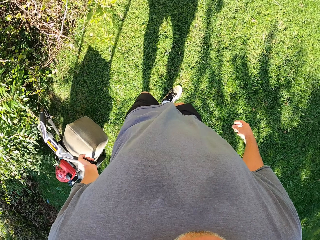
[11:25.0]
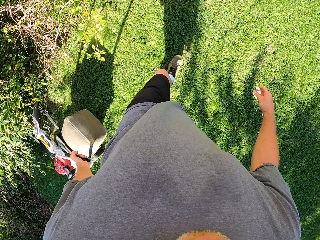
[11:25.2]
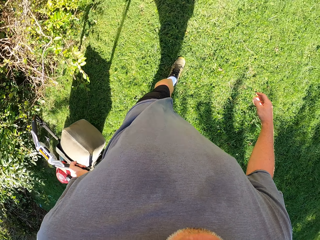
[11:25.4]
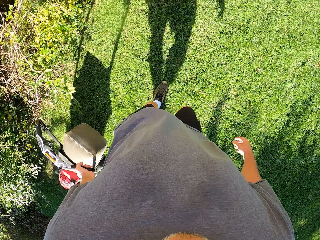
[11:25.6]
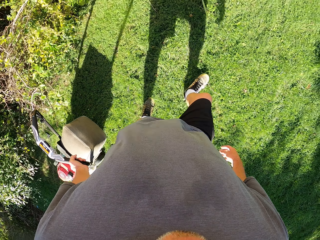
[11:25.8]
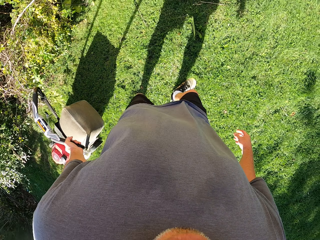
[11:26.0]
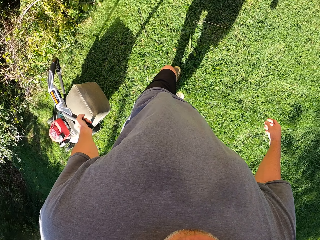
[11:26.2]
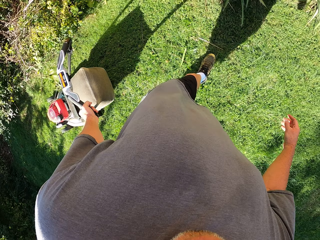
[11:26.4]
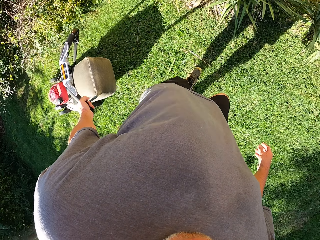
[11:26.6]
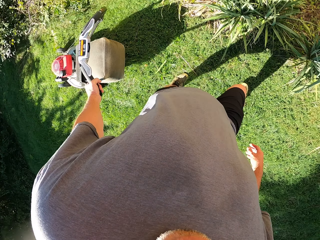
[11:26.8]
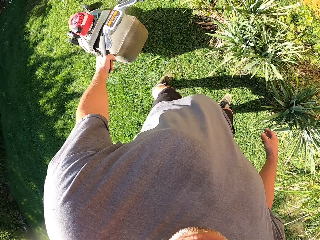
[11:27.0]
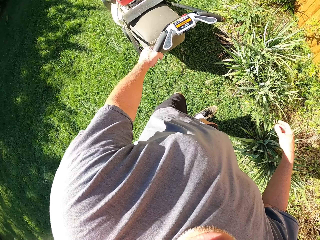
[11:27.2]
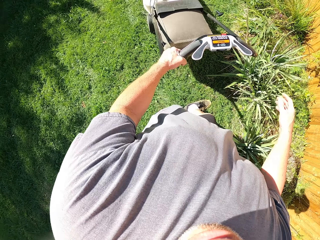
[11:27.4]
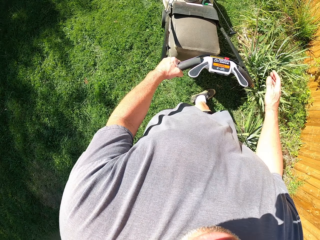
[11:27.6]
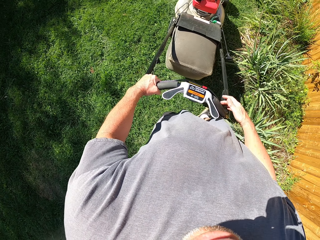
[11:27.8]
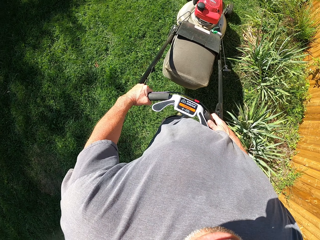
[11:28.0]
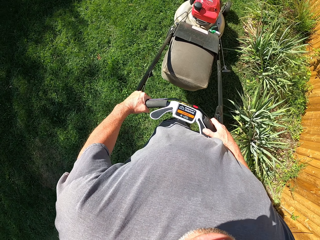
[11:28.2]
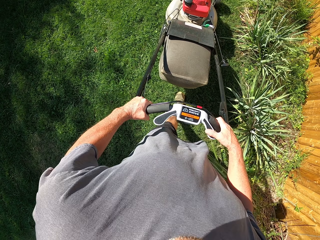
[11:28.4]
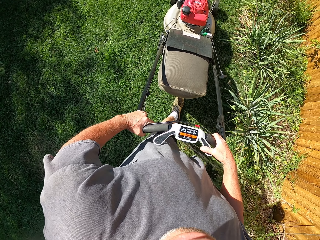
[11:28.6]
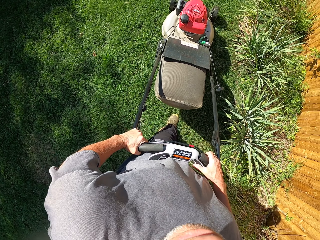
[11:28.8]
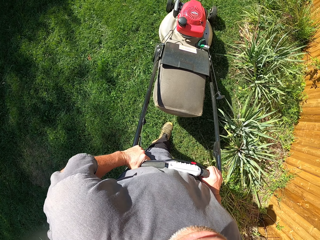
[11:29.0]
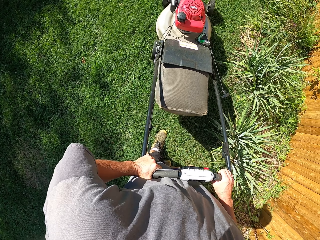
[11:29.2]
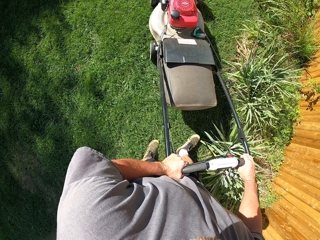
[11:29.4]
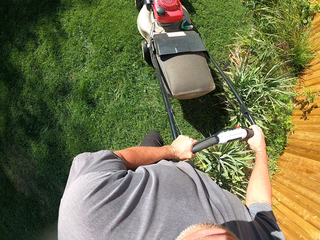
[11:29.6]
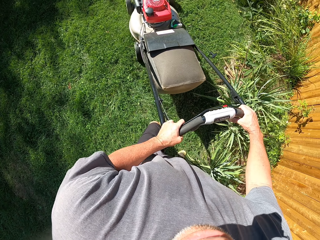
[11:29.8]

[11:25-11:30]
The camera wearer holds the lawn mower with both hands. He mows the lawn with the lawn mower in his hands.

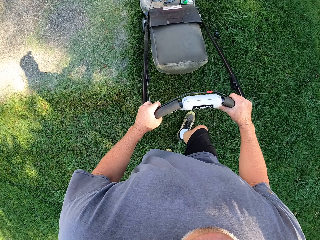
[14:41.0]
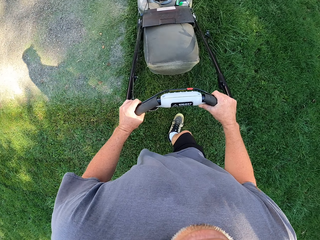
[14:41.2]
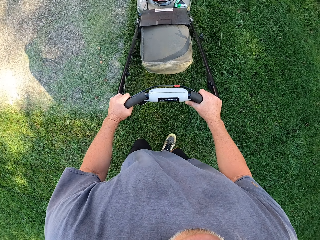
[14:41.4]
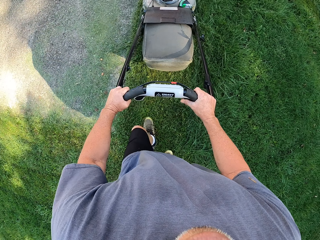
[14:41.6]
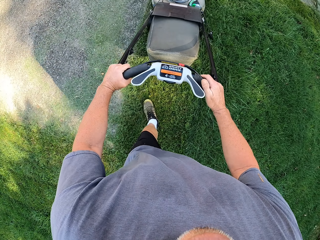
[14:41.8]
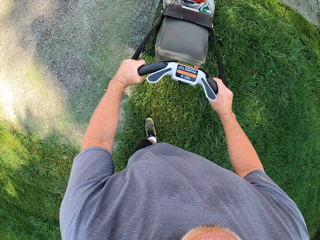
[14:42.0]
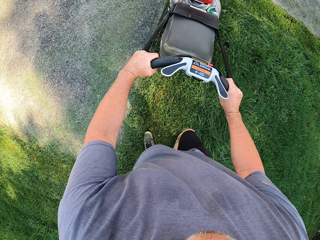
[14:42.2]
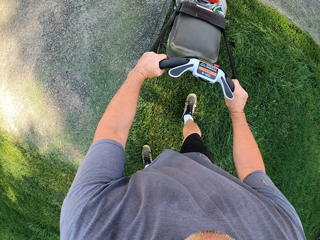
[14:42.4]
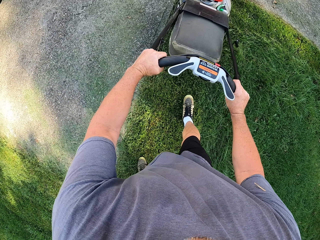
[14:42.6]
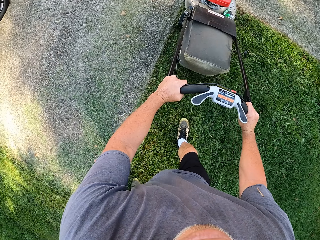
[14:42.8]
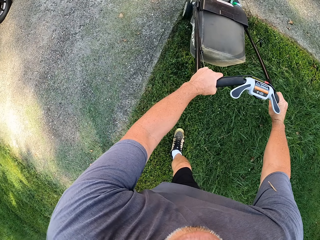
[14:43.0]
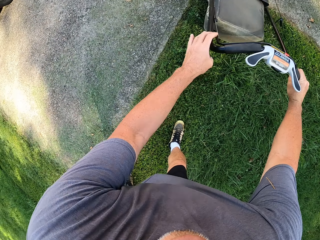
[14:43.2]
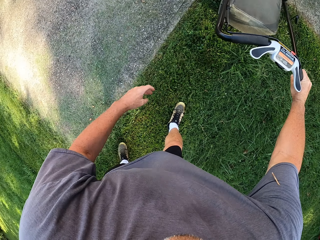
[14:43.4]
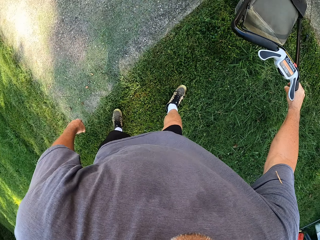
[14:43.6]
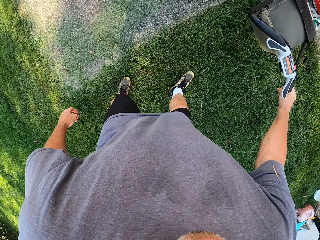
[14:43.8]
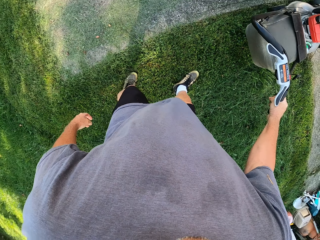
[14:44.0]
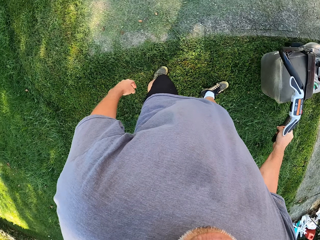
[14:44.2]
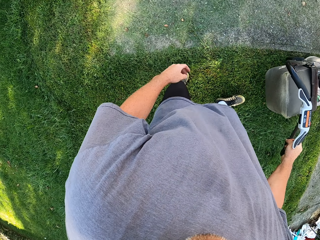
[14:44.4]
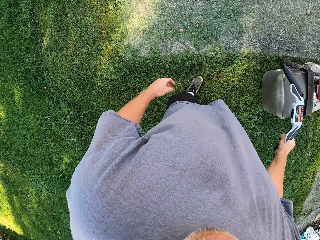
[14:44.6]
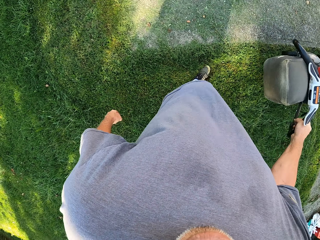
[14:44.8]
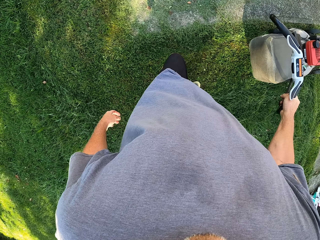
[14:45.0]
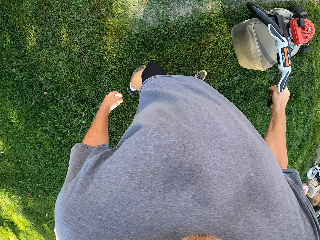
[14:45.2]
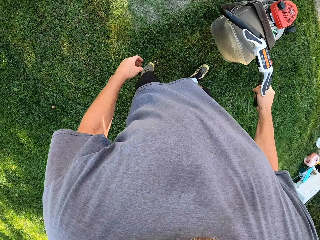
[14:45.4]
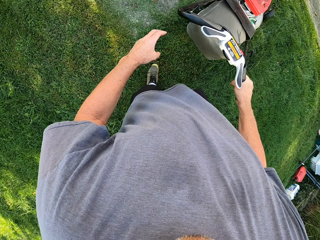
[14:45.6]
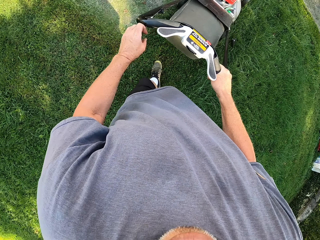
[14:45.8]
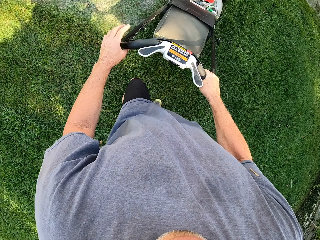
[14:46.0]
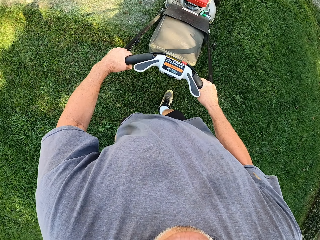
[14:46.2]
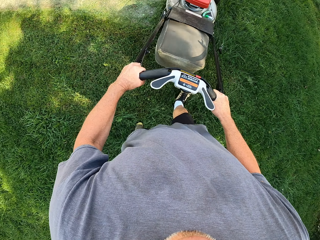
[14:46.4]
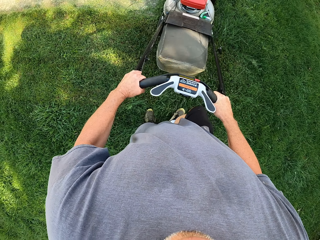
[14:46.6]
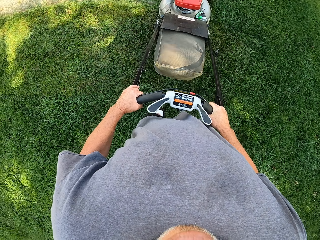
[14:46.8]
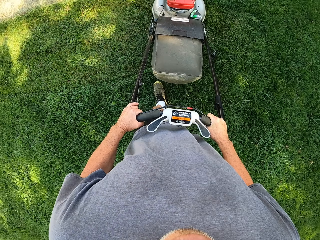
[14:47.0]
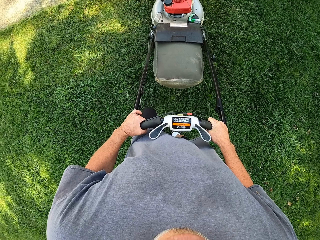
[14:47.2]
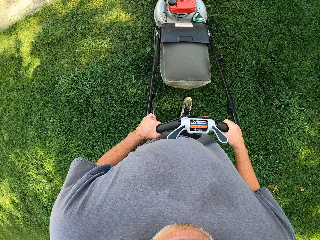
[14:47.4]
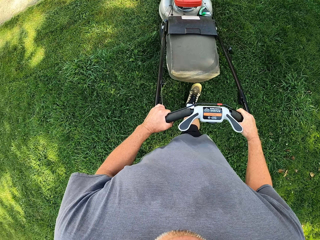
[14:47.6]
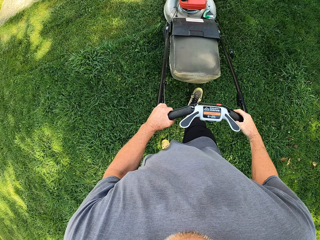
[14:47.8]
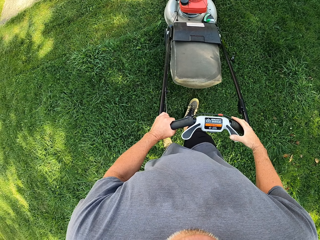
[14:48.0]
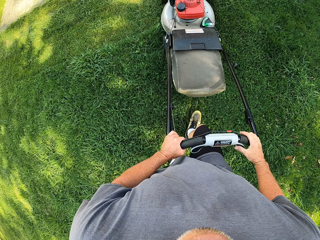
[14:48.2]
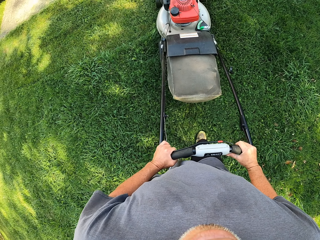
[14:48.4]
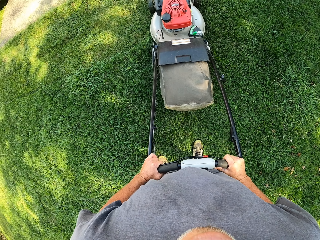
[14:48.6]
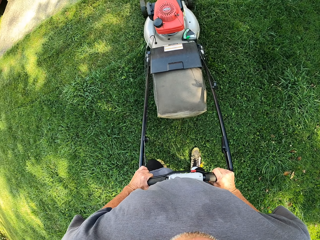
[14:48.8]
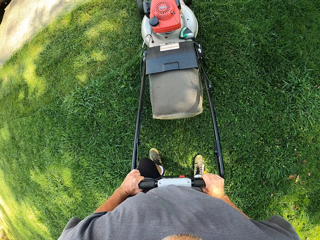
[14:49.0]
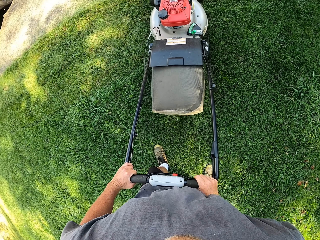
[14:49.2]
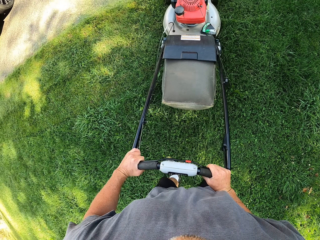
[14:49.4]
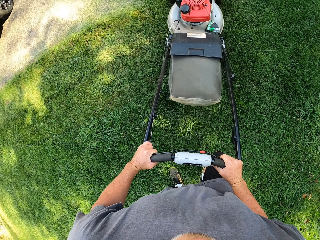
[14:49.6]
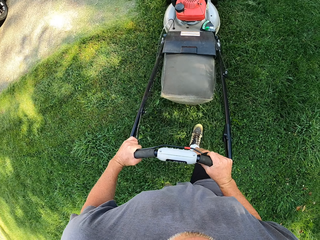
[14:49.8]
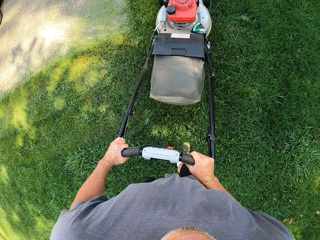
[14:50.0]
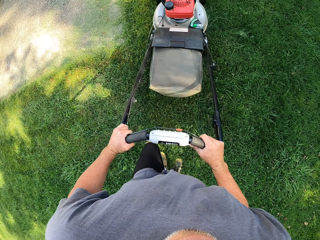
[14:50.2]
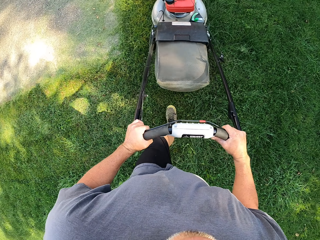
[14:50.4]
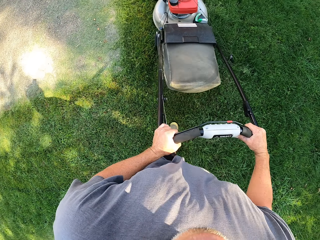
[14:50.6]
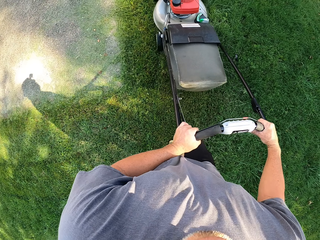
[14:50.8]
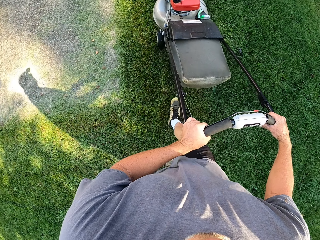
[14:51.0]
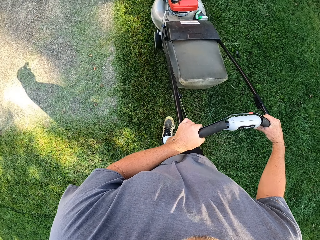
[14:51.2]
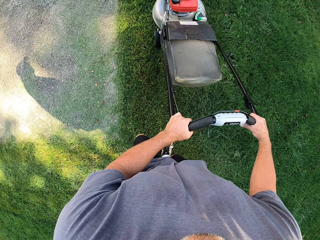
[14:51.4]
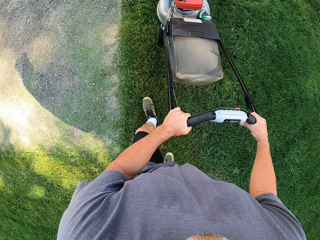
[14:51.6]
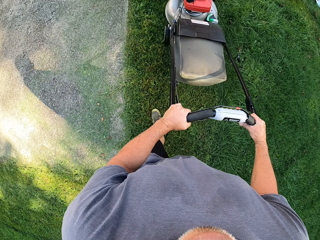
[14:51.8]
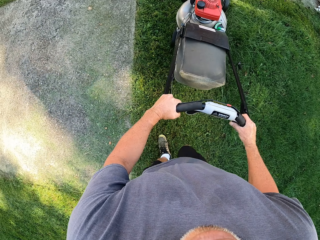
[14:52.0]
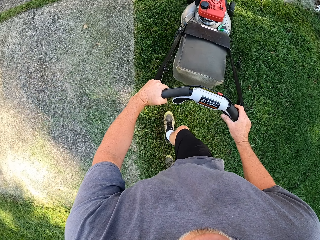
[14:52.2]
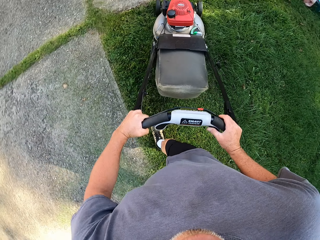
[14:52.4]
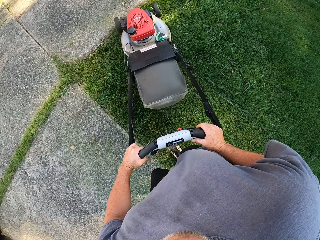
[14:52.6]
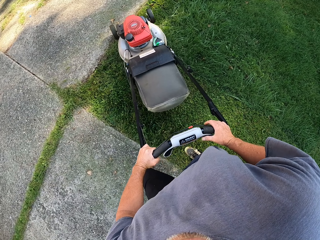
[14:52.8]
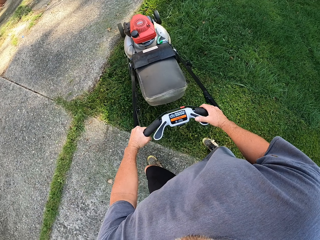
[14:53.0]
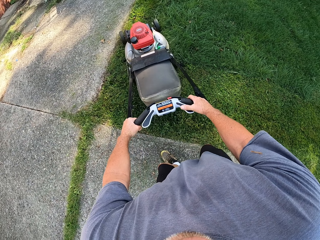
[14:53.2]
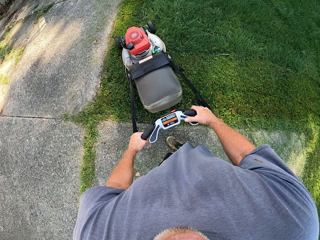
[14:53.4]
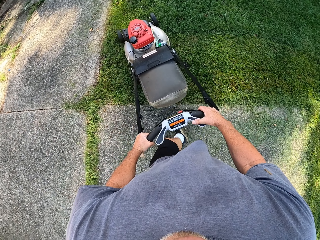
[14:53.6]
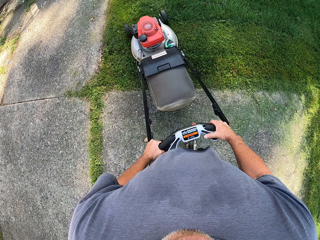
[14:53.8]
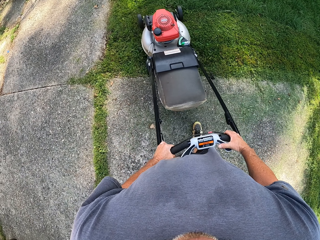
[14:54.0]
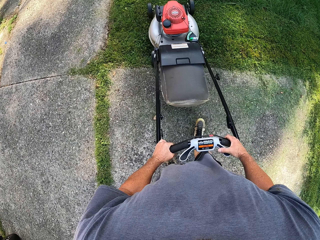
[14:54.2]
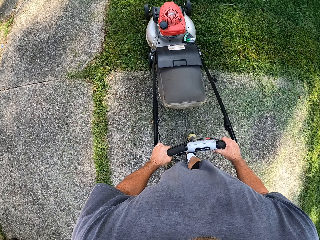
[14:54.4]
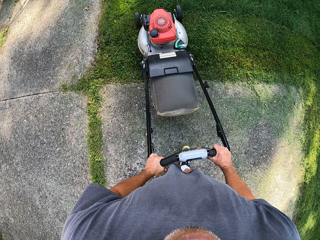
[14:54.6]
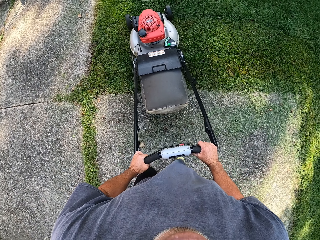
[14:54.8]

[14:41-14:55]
The camera wearer operates the hand push lawn mower with his right hand. He removes his left hand from the lawn mower. He pulls the lawn mower with the right hand. He operates the hand push lawn mower with both hands. He holds the lawn mower with both hands and moves the lawn mower with both hands. He cuts grass with the lawn mower.

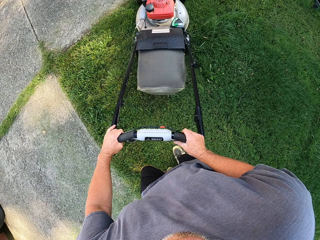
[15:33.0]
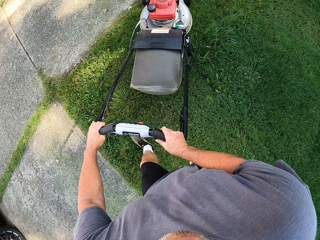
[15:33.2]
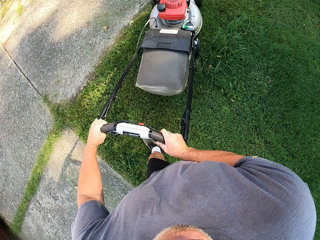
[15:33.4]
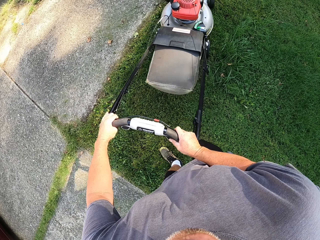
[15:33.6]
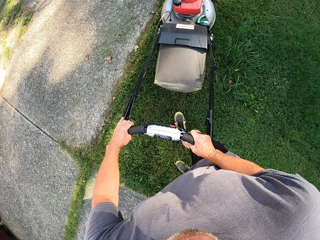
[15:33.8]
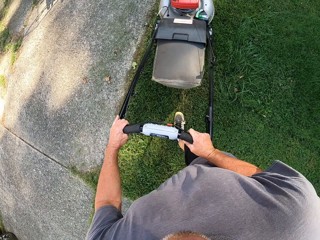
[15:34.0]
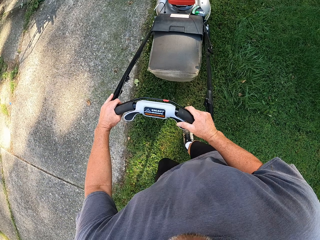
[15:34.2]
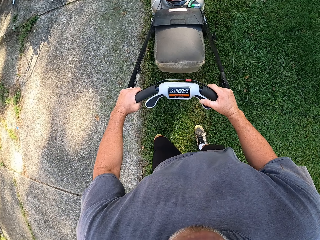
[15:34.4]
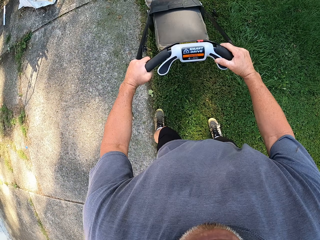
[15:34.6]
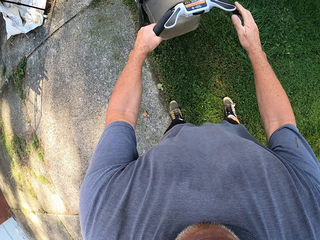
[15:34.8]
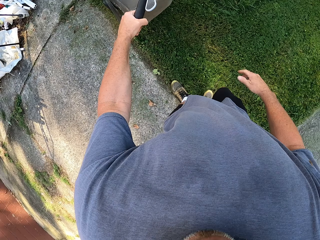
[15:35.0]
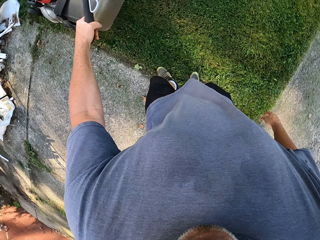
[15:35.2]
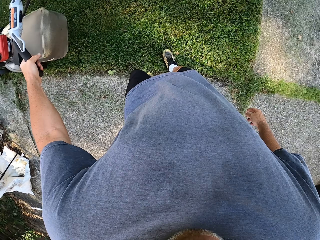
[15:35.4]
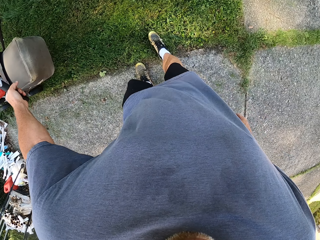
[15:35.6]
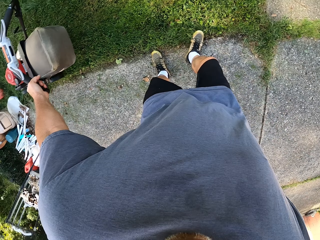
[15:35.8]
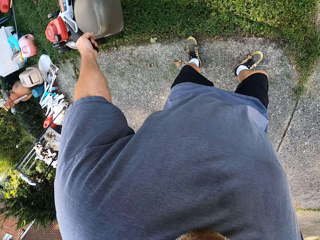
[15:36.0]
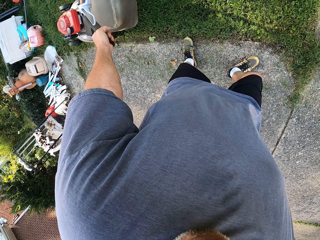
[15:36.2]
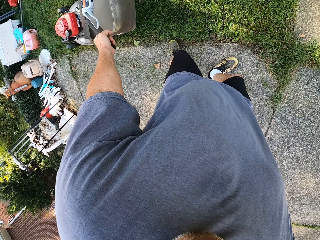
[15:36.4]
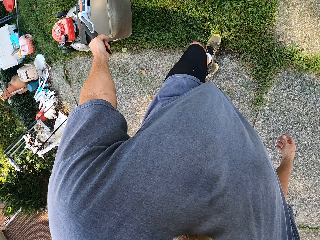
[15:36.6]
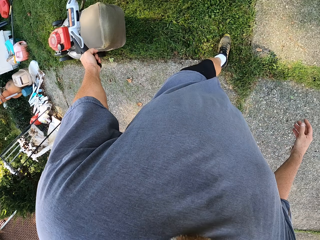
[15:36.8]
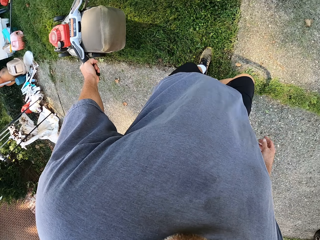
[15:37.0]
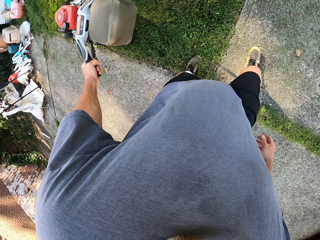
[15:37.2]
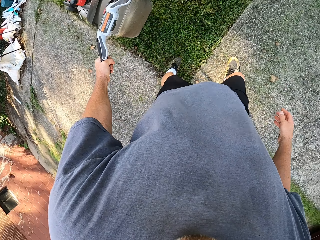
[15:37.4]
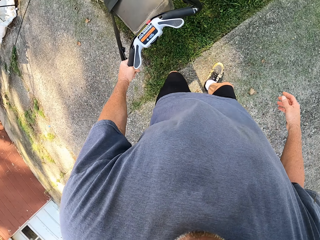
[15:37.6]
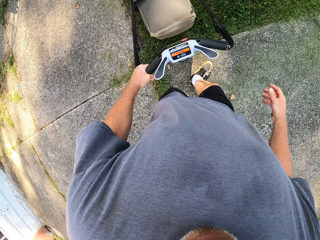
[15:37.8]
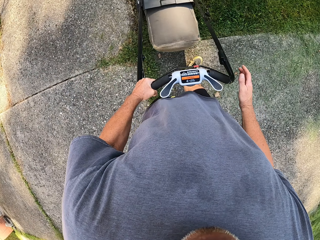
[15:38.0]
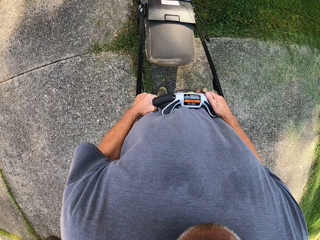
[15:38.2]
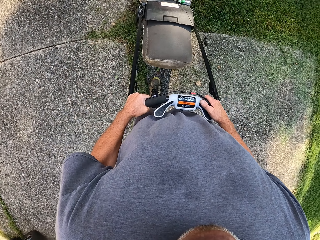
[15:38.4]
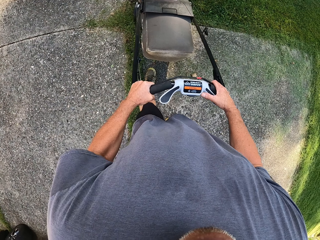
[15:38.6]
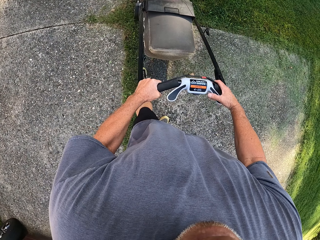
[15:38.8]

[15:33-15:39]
The camera wearer operates the hand push lawn mower with his left hand. He removes his right hand from the lawn mower. He pulls the lawn mower with the left hand. He operates the hand push lawn mower with both hands. He holds the lawn mower with both hands.
